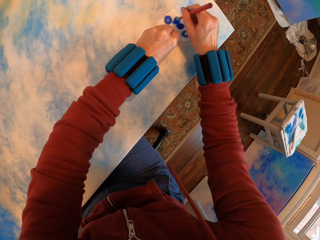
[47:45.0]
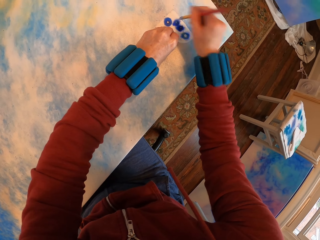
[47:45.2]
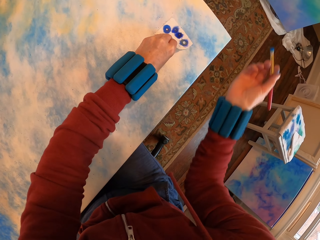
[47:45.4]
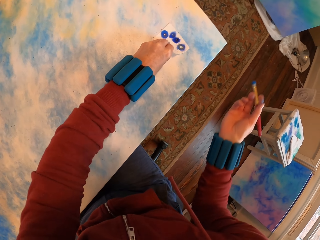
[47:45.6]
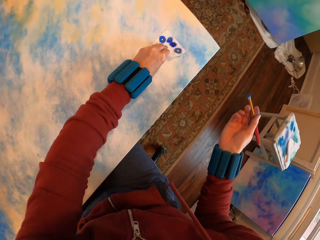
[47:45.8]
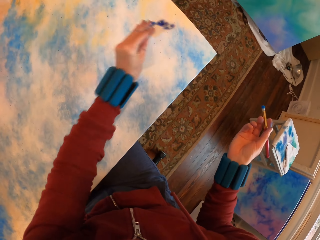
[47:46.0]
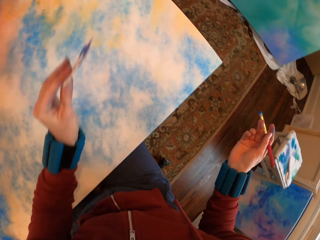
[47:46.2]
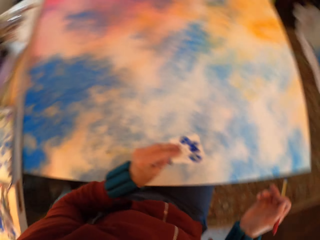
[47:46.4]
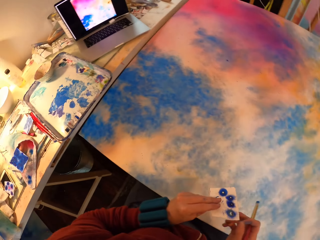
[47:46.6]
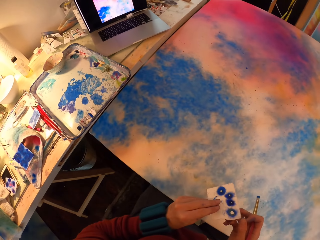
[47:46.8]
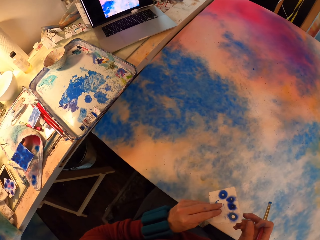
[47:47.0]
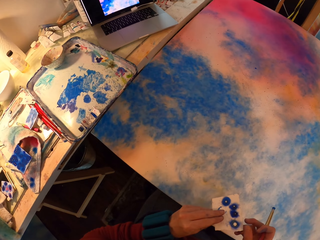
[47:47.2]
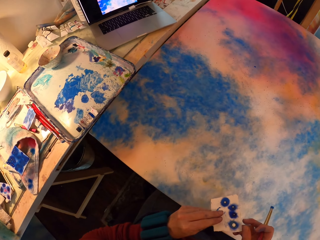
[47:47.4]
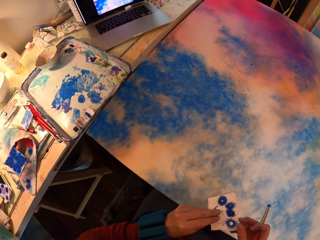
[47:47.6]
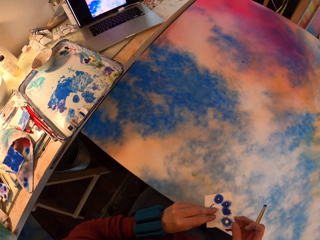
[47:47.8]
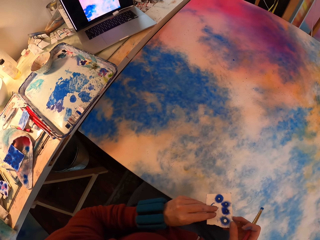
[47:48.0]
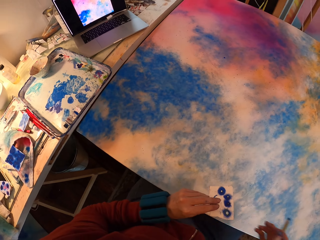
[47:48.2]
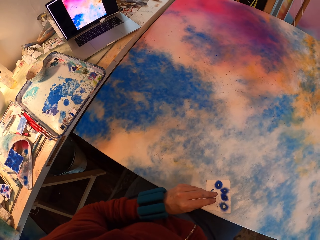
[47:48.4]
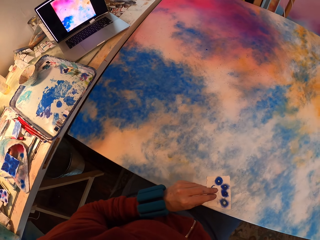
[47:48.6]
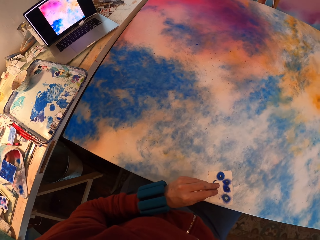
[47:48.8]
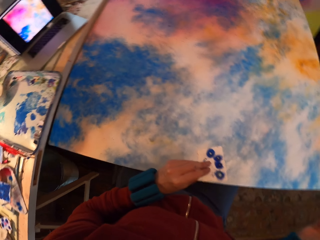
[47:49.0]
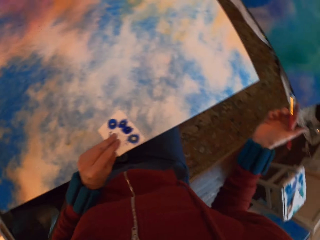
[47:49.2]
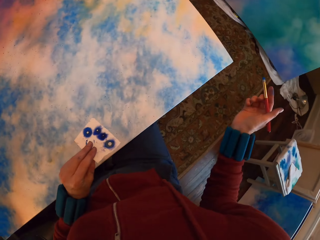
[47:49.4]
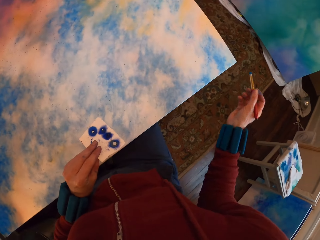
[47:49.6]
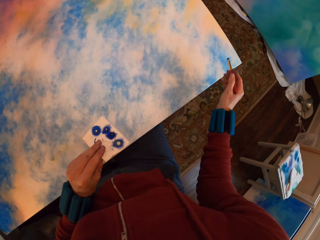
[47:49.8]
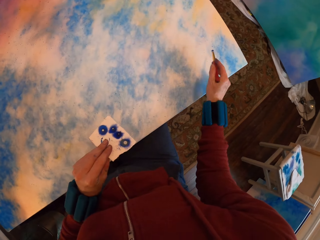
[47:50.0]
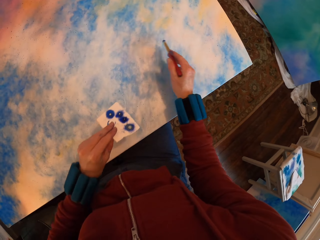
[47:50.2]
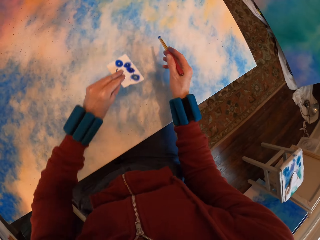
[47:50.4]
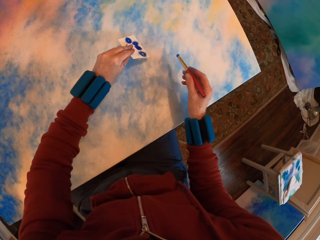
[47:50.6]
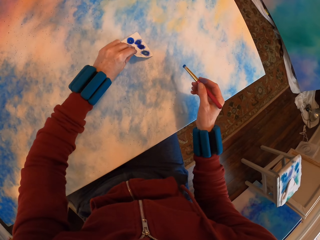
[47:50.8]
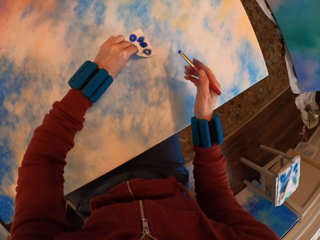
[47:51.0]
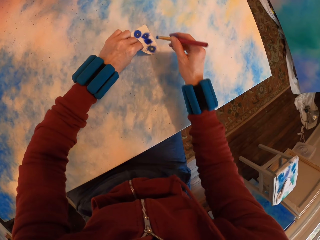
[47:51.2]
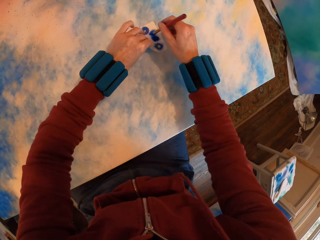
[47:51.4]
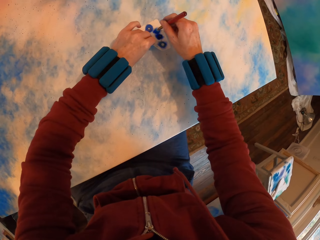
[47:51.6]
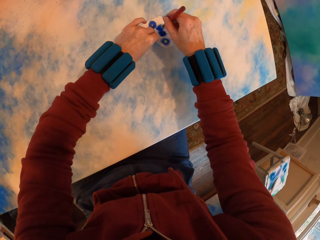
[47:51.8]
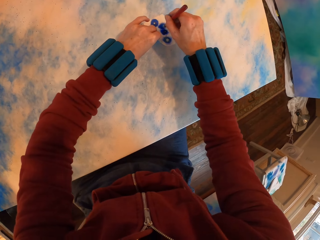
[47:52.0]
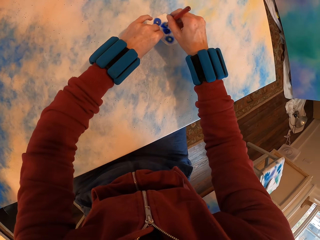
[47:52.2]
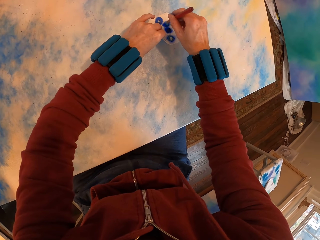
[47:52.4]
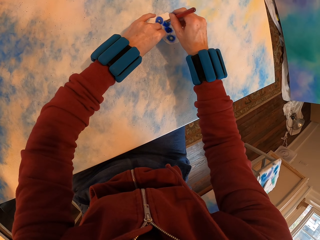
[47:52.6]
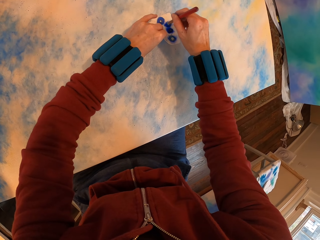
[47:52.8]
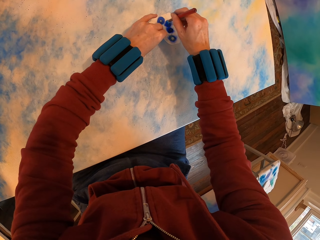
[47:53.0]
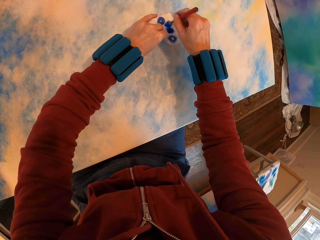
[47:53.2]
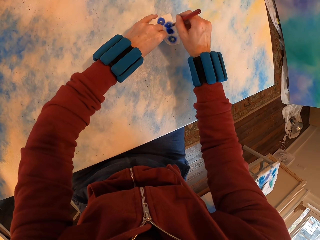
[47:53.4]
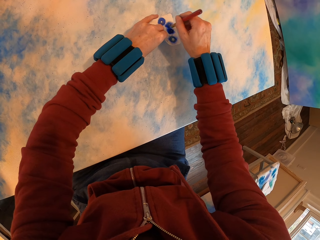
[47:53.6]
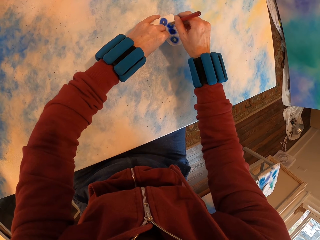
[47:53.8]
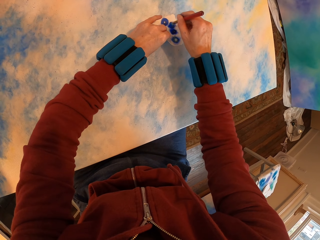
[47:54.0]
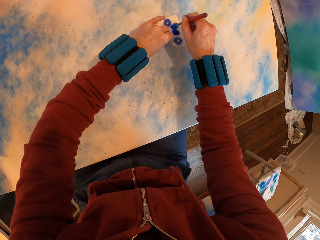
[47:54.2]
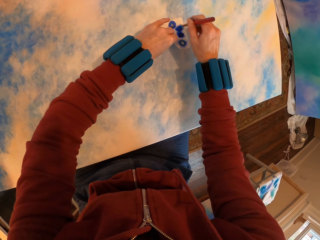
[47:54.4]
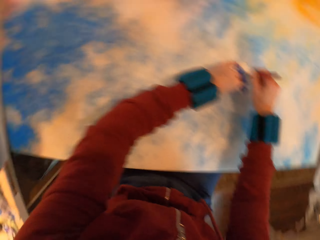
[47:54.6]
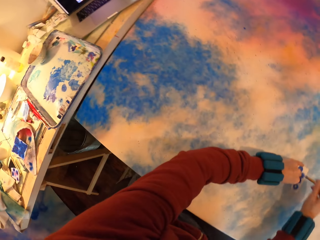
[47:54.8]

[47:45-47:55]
The camera wearer lifts the paper. They look around. They place the paper on the canvas. They paint the canvas.

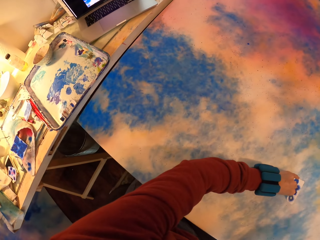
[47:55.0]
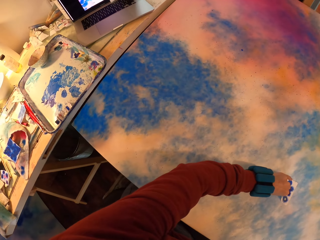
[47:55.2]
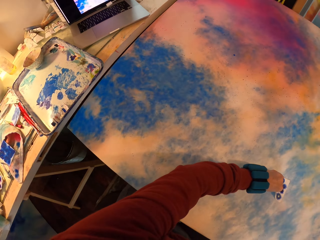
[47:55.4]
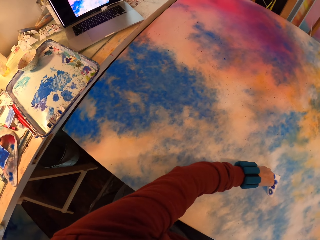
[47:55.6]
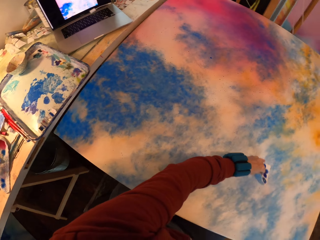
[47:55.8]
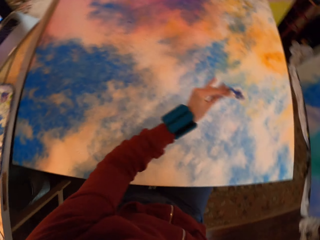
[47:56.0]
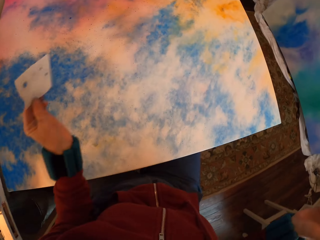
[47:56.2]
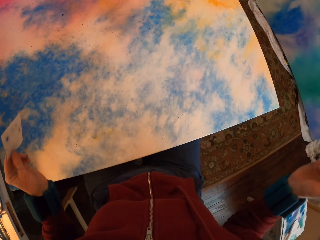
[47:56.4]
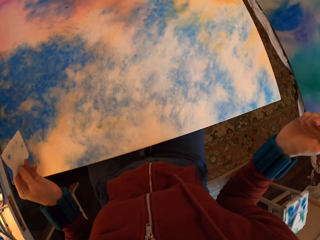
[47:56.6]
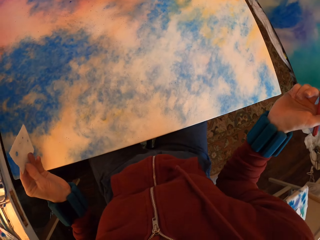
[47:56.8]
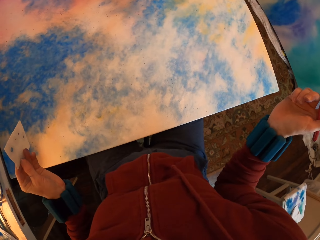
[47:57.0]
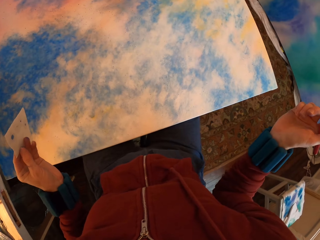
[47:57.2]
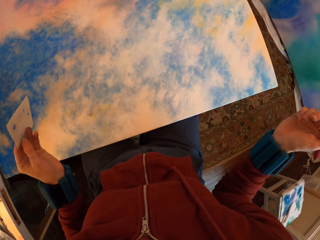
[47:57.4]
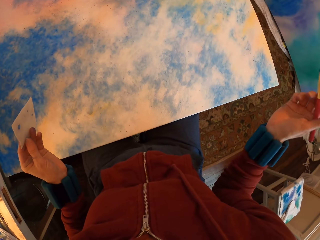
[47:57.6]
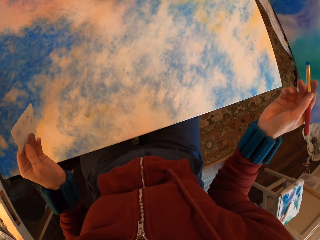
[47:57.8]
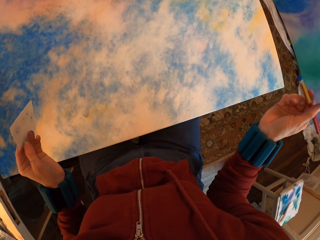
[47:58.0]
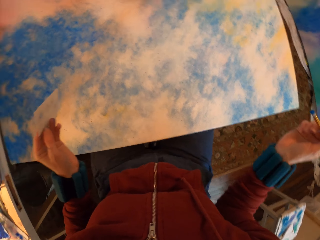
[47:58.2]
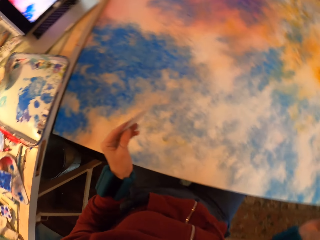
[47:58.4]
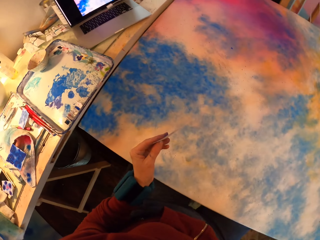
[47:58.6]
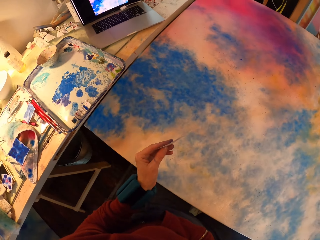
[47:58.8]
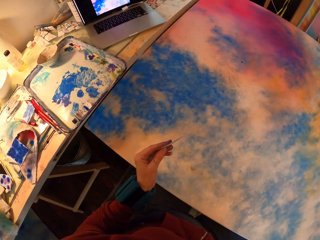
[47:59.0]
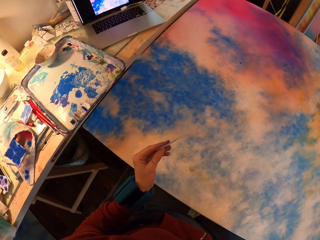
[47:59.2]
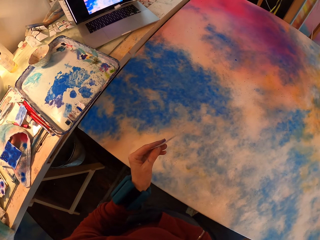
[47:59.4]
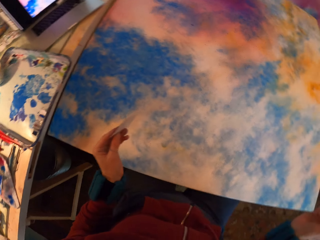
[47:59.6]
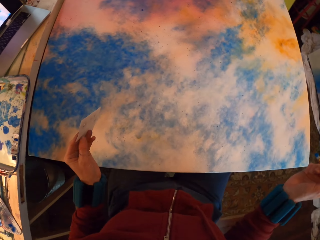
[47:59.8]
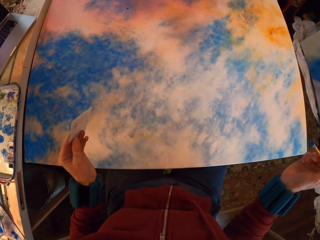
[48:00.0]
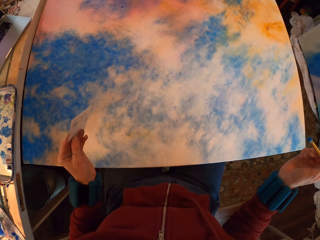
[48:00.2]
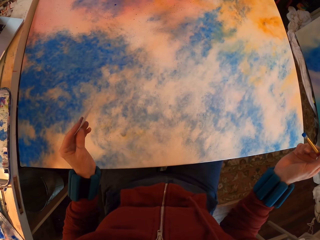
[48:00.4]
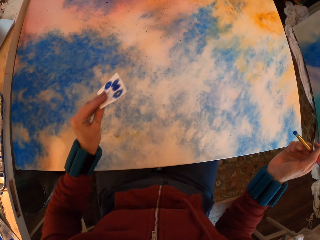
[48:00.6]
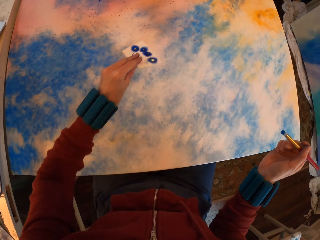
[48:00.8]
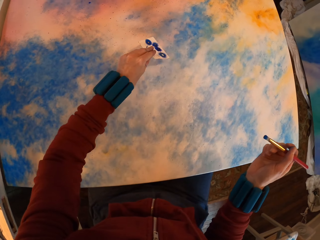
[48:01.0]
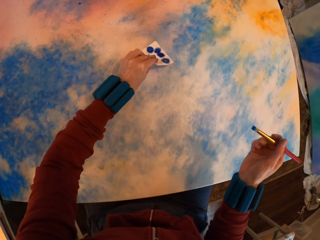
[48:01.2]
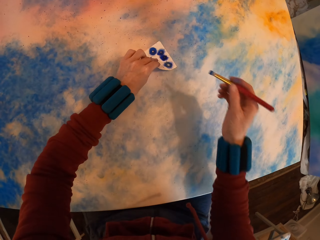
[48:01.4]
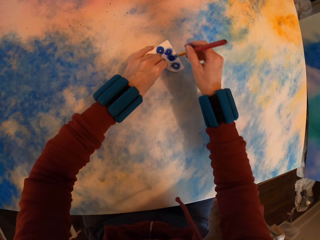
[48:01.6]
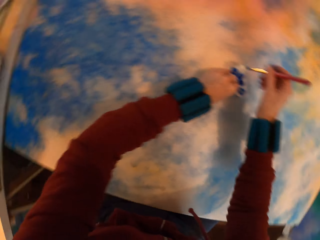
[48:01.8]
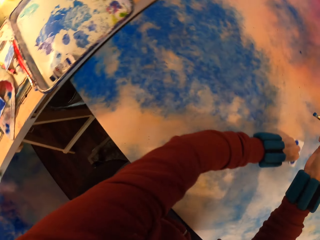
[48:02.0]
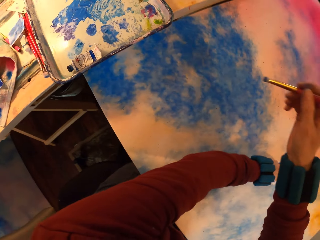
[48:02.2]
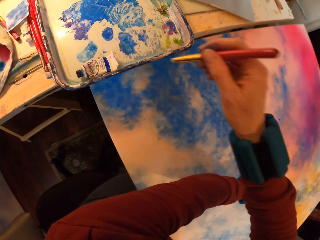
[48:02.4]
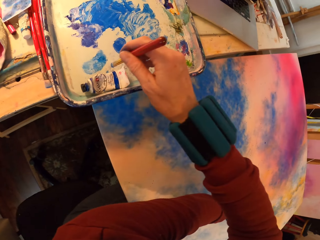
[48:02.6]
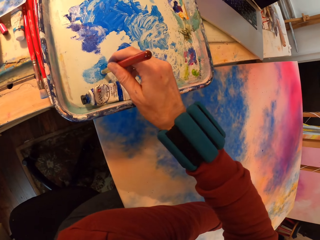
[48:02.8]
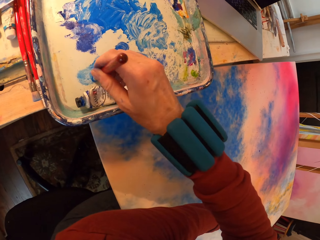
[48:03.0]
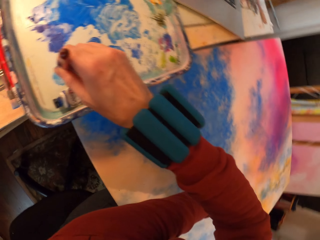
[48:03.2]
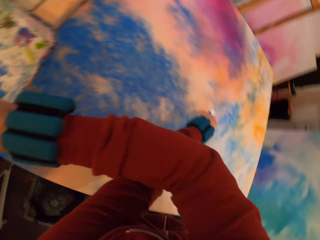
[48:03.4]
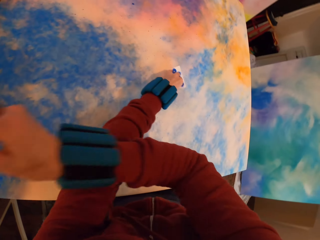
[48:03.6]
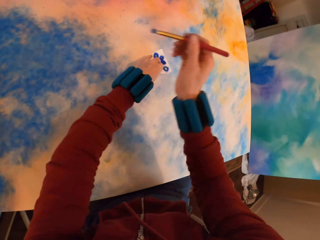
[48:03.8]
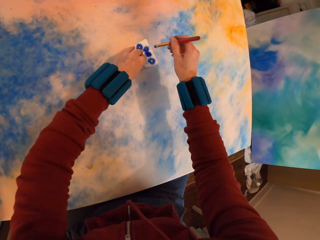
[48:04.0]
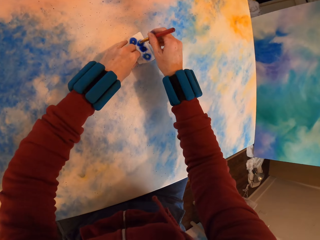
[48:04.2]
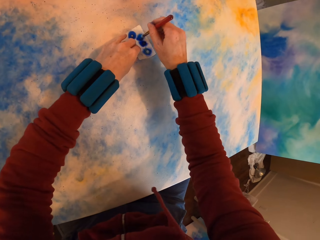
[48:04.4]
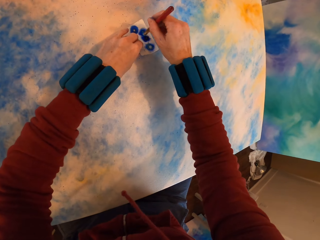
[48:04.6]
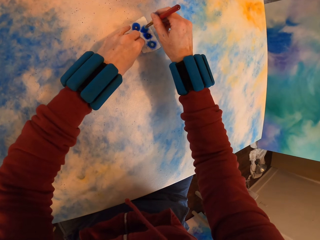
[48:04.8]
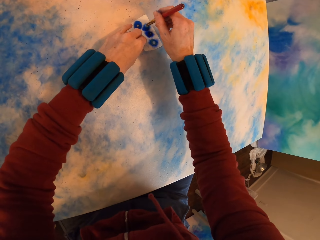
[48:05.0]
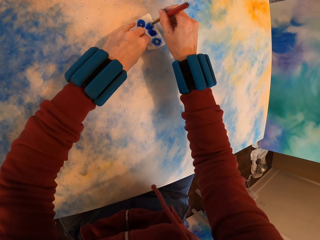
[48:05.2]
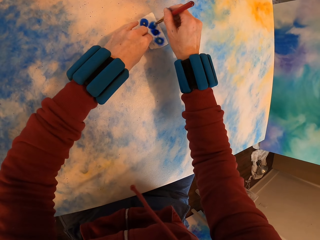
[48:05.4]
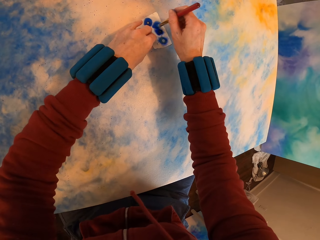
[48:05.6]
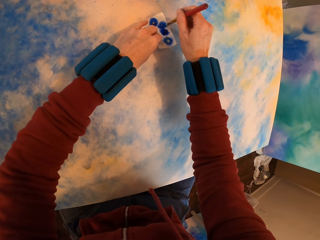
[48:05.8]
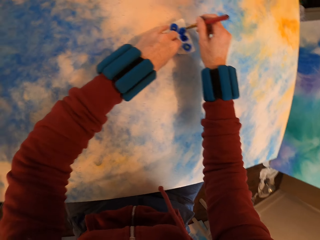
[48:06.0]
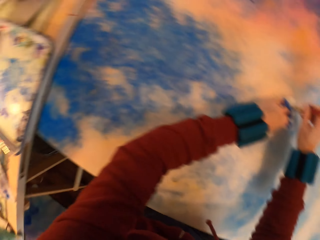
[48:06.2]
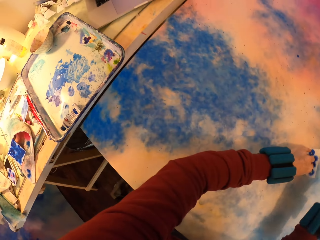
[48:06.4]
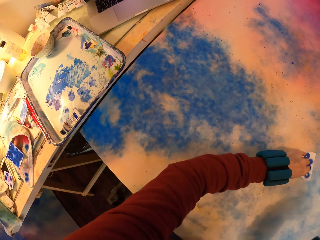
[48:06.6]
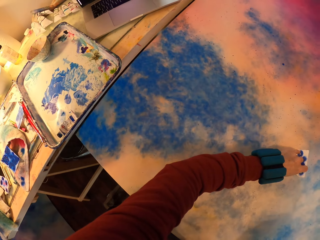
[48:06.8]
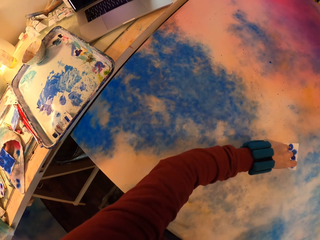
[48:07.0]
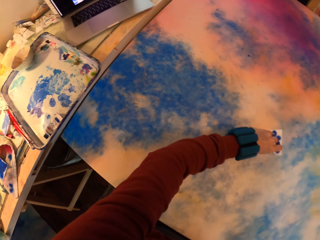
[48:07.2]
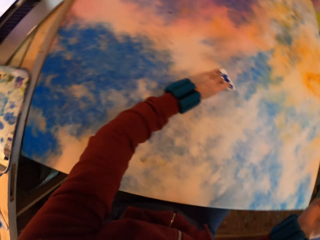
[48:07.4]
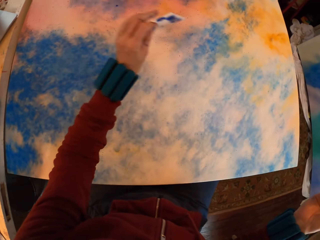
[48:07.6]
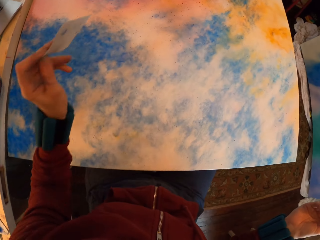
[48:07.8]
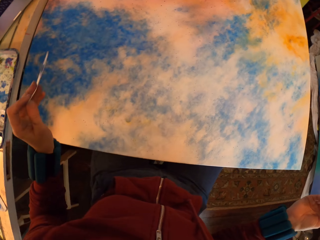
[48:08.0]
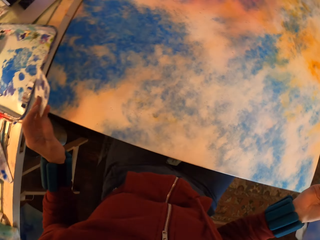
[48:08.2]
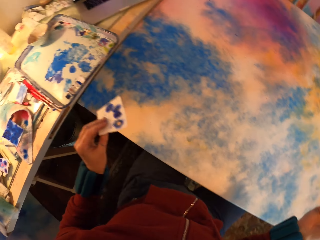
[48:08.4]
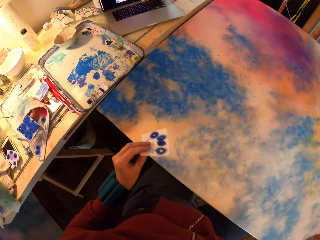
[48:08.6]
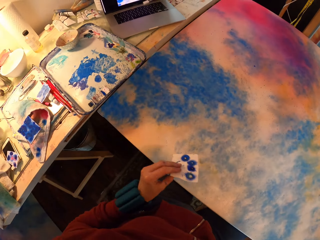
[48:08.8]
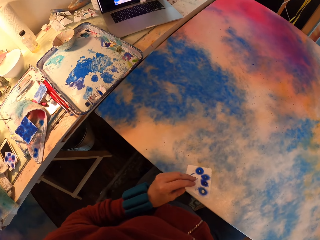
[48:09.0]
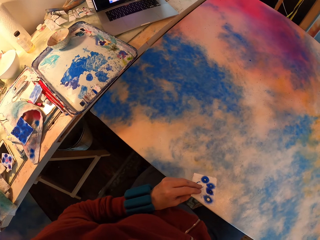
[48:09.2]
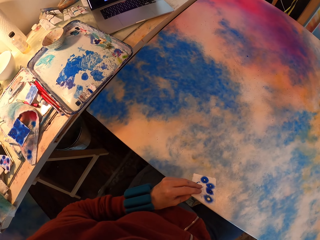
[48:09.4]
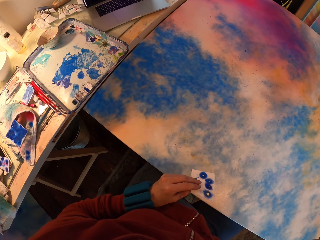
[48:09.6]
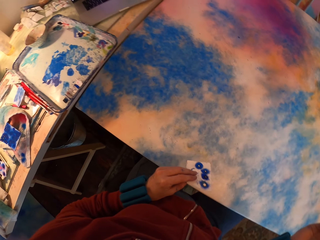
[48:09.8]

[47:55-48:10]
The camera wearer lifts the paper. They look at the painting. They look around. They place the paper on the canvas. They press the watercolor paper with a brush on the painting. They paint the canvas. They rub paint with the brush on the tray. They paint the canvas. They press the watercolor paper with the brush on the painting. They lift the paper.
